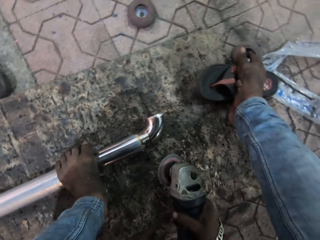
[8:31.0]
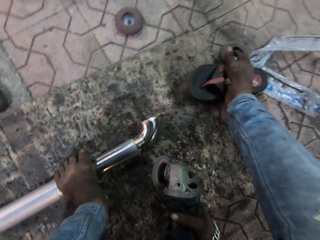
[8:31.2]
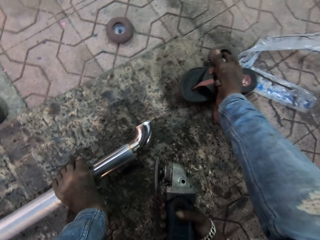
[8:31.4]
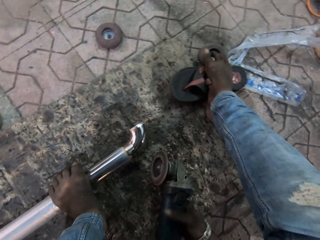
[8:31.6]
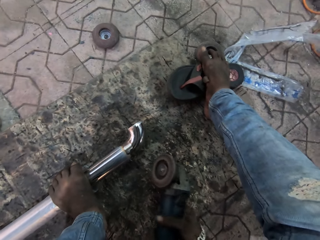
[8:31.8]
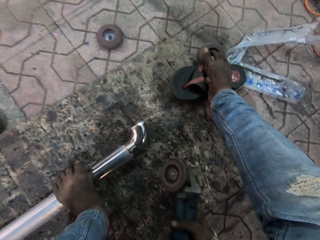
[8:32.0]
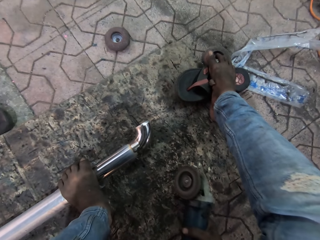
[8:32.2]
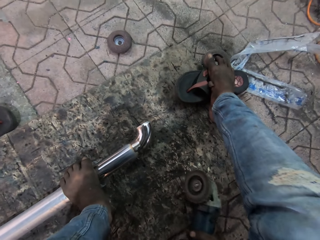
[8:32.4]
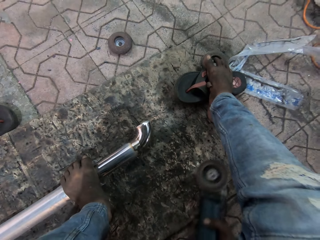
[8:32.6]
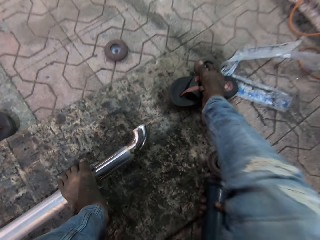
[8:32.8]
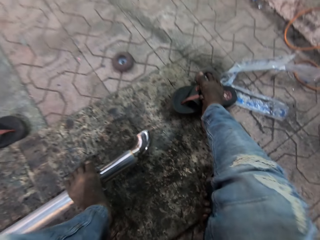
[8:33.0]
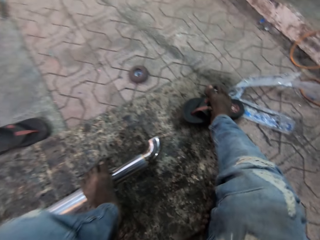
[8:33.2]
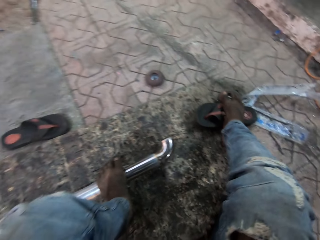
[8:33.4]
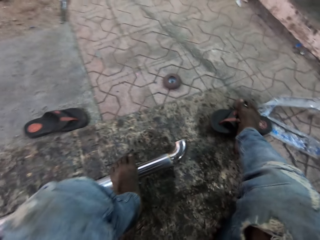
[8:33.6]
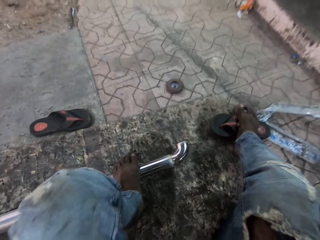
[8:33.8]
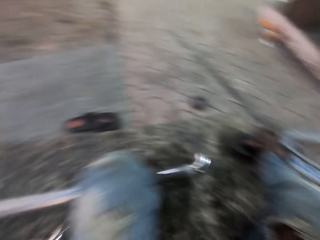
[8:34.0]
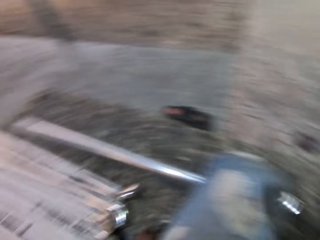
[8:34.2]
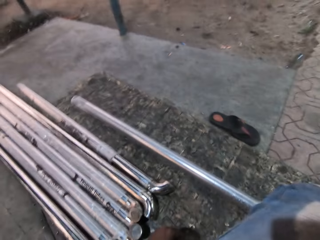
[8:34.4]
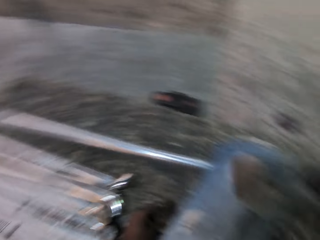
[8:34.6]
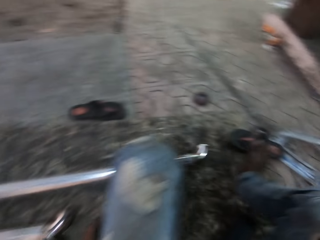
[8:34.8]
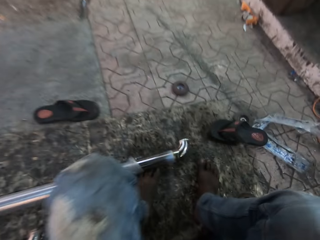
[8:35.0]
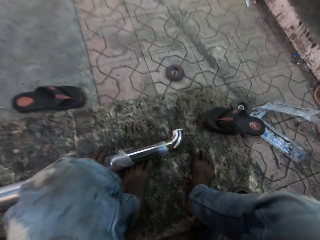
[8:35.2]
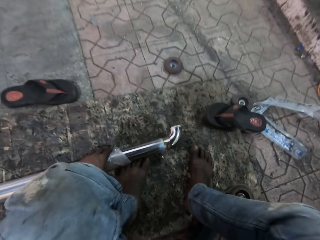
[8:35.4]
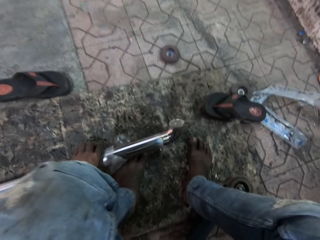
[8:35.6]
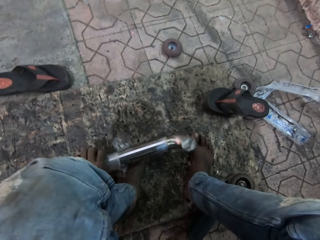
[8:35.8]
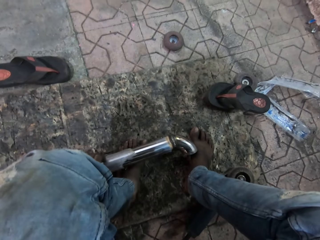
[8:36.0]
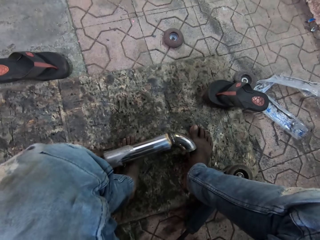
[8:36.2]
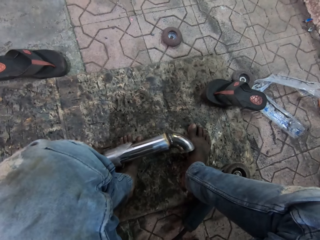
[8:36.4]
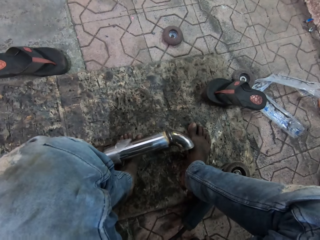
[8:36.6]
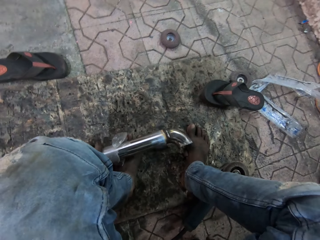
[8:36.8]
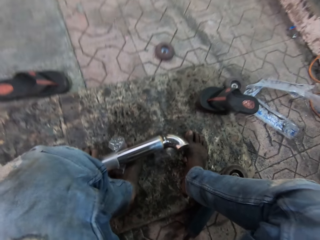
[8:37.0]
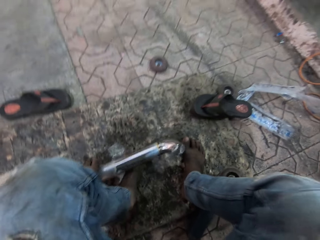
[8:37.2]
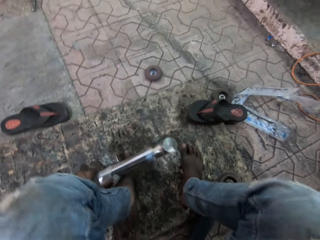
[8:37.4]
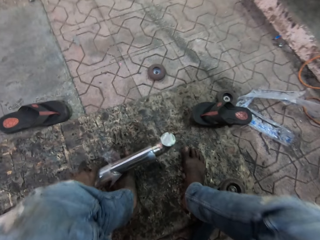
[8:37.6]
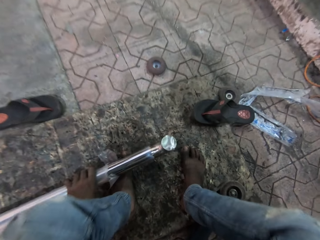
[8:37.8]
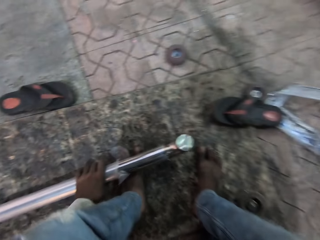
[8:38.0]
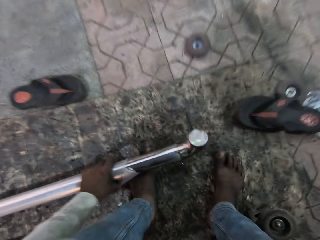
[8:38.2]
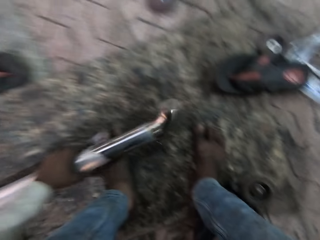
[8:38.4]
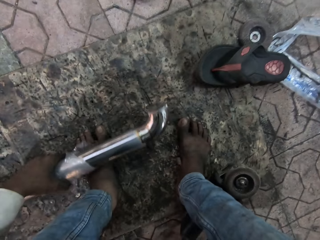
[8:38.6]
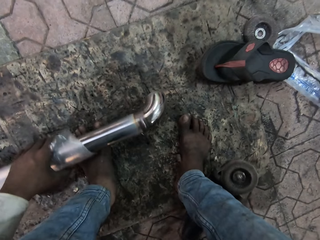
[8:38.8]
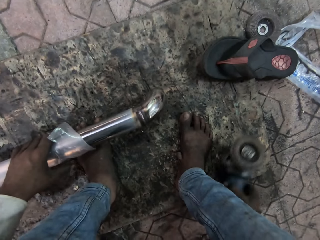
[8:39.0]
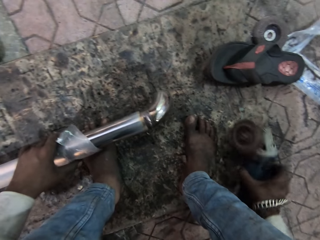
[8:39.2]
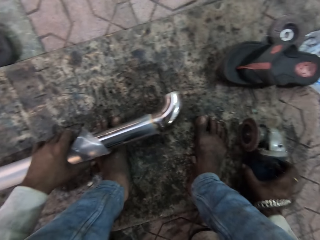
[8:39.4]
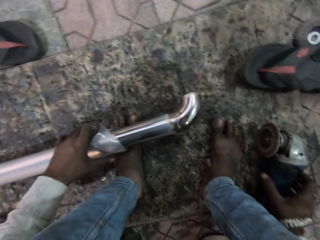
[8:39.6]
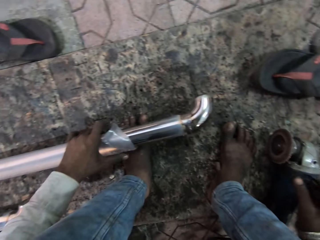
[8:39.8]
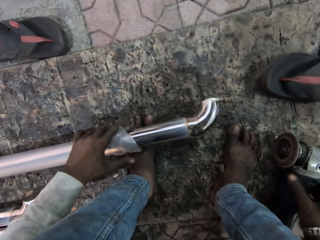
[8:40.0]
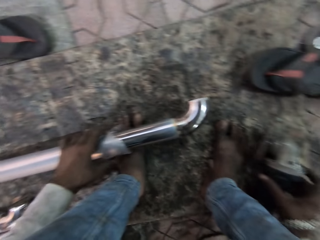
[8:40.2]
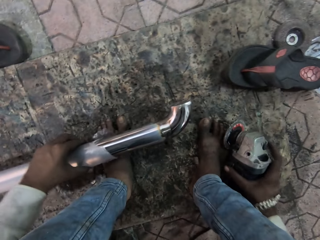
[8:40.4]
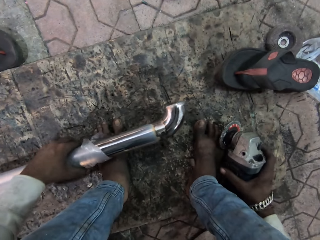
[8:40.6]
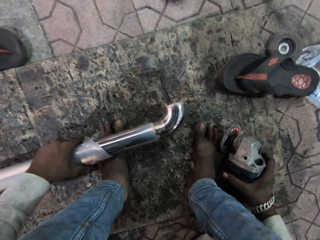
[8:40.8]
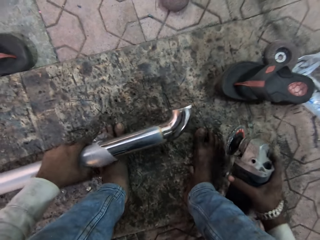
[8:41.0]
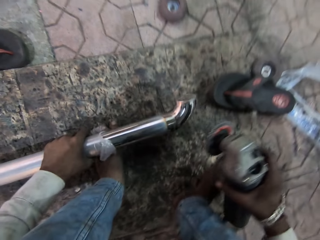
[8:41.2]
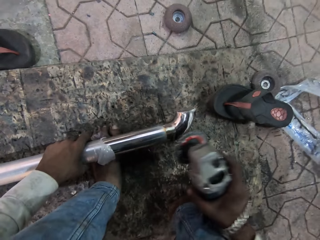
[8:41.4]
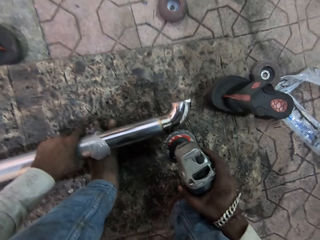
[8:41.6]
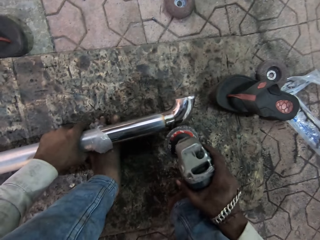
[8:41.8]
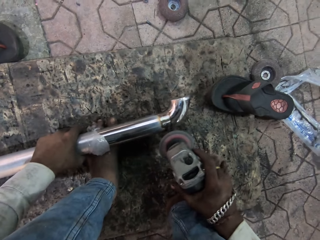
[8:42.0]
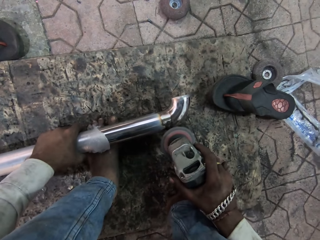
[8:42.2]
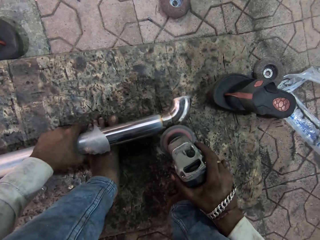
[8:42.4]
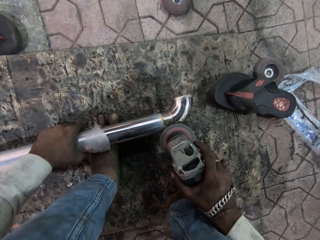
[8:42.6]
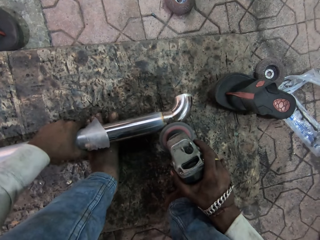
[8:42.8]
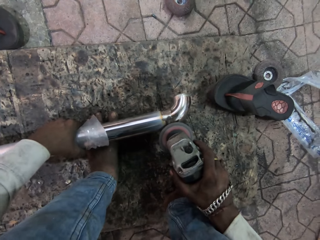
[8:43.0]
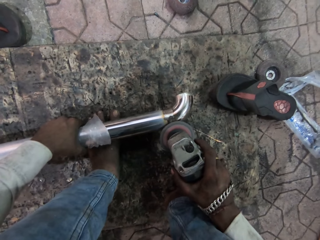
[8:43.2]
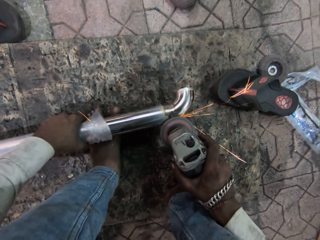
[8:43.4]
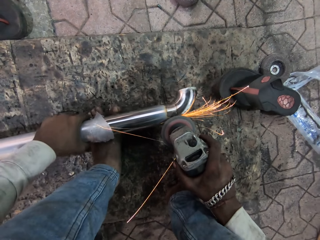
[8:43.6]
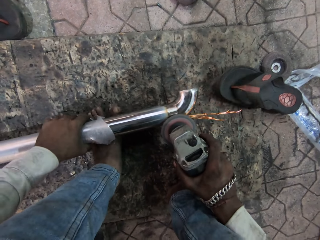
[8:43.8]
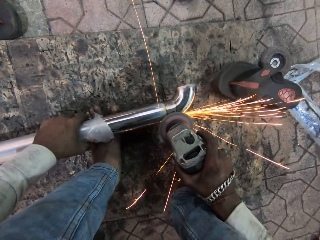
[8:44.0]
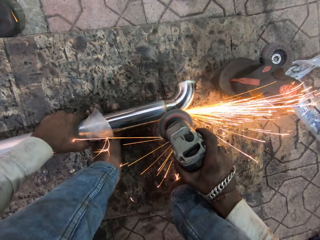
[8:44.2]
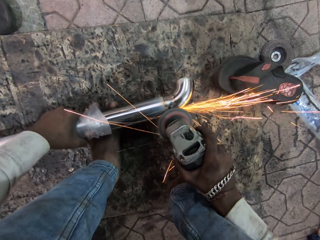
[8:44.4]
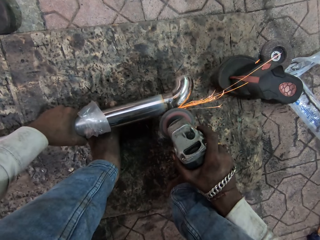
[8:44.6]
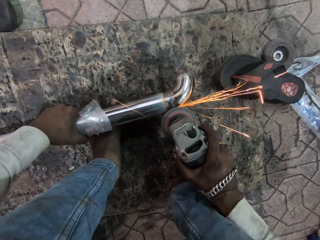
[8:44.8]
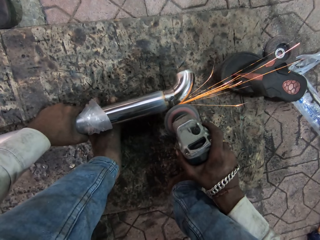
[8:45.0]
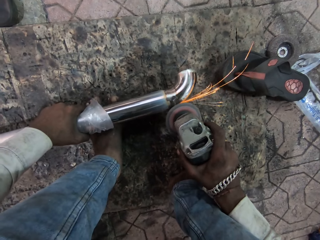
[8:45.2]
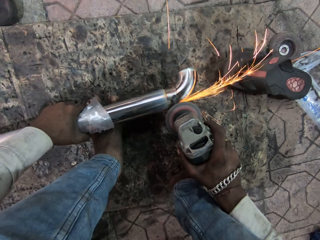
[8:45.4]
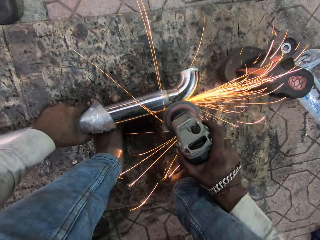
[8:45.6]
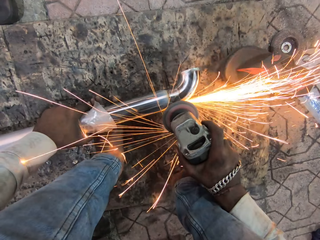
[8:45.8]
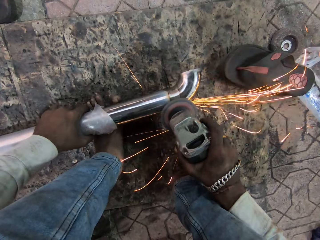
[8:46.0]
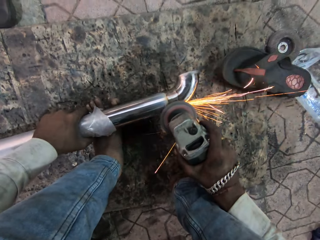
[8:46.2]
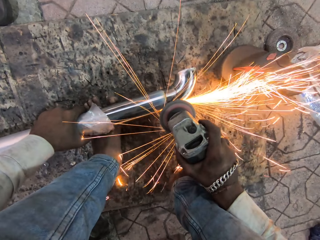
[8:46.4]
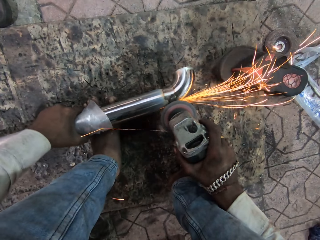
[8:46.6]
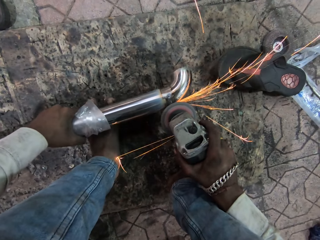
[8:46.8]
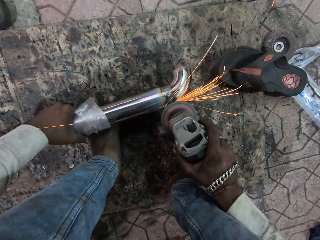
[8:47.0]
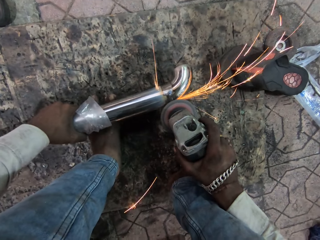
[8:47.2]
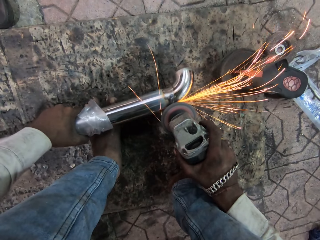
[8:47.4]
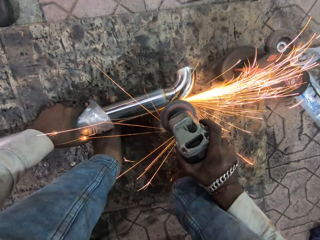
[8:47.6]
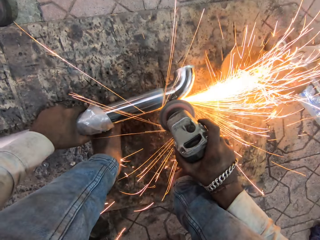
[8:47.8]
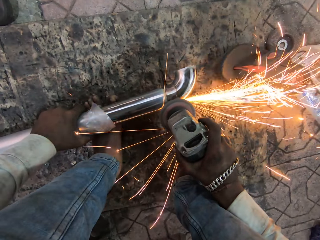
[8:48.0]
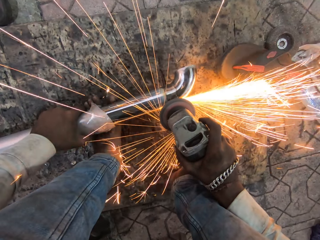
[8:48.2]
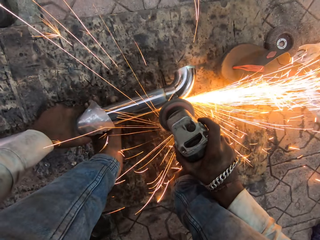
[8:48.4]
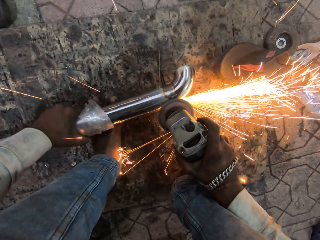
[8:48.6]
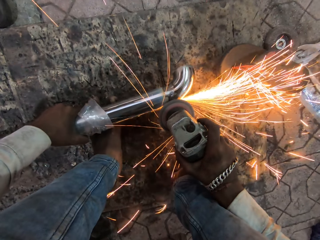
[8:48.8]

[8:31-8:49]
The camera wearer looks around. They place down the grinder machine or welding tool. They look around. They adjust the metal. They turn the metal rod. They put the welding machine down. They pick up the welding machine. They weld the metal. They smoothen the metal rod with the grinder.

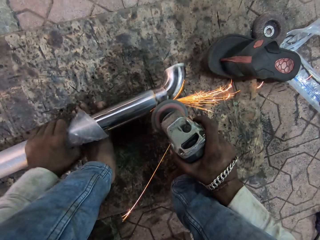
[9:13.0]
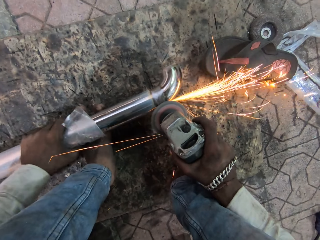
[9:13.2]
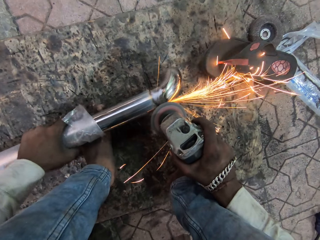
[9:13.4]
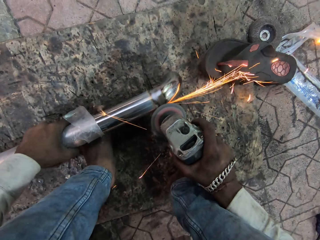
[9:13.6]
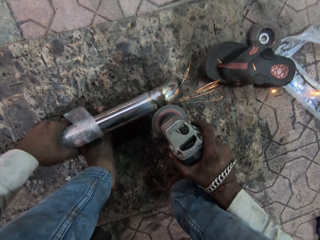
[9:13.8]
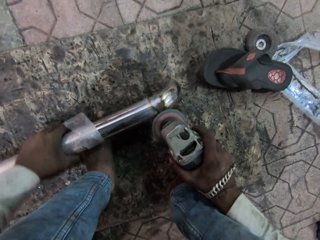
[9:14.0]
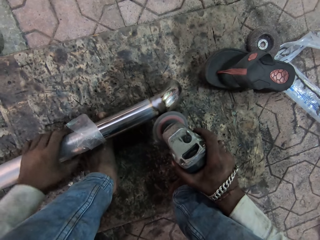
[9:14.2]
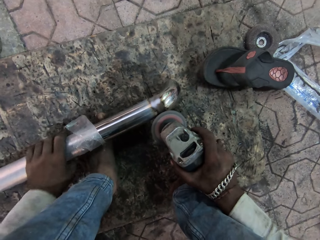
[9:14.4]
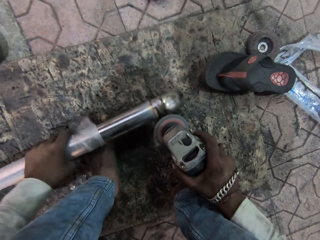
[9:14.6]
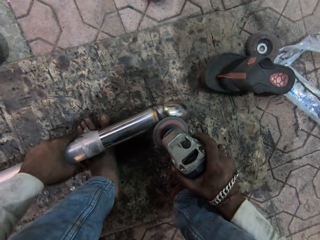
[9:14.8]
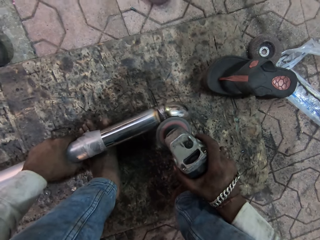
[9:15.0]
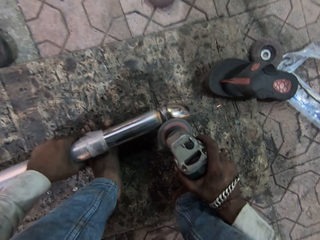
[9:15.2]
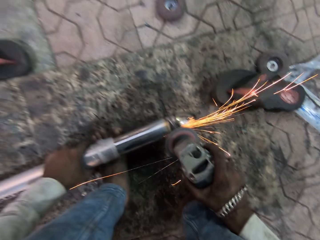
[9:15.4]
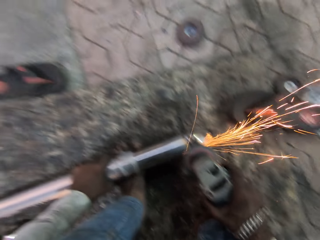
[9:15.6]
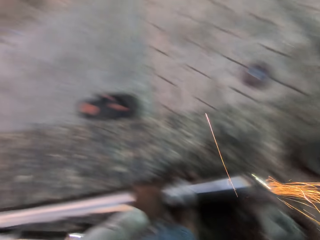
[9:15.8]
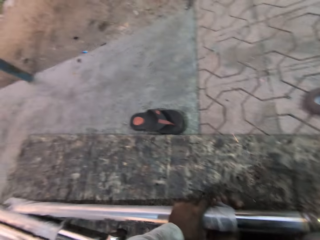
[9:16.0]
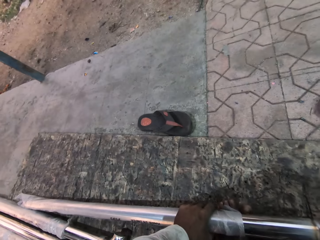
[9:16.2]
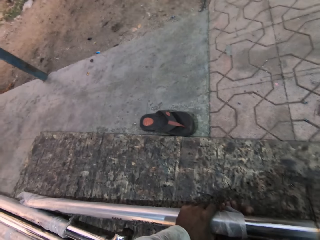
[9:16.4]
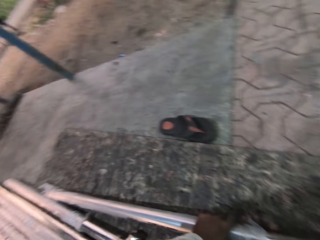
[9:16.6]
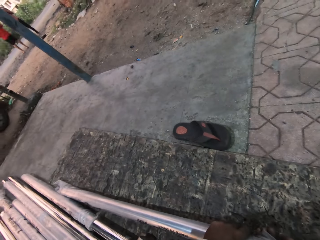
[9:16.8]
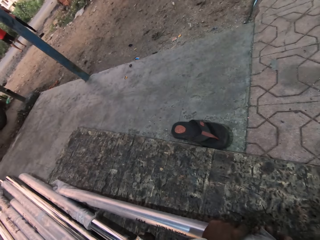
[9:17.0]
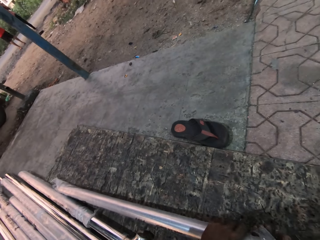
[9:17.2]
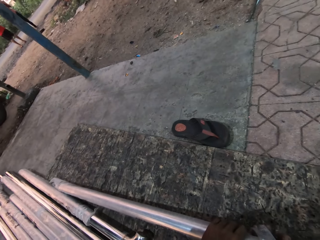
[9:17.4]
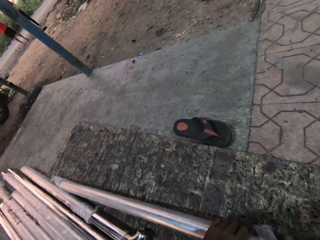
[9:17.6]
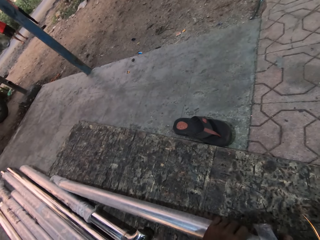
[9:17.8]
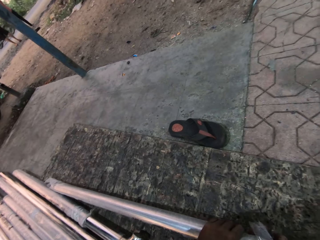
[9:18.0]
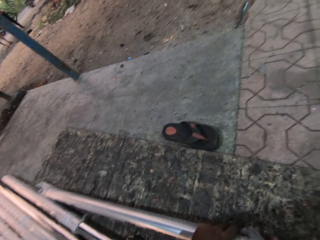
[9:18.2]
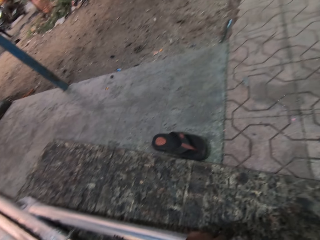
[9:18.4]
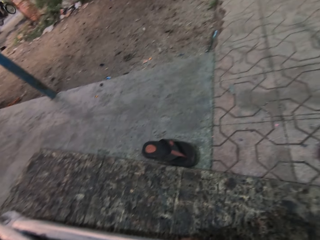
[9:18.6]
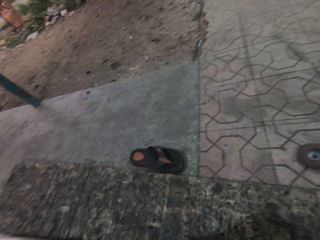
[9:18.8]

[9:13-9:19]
The camera wearer adjusts the metal. They look aside.
